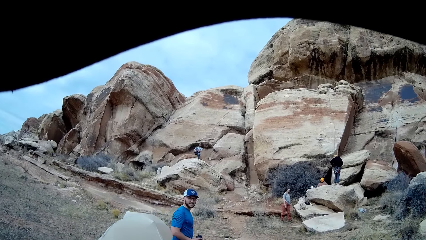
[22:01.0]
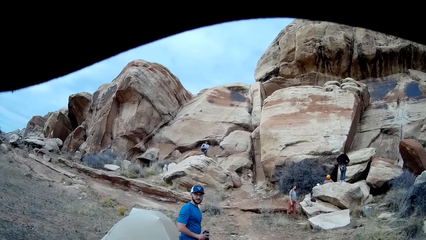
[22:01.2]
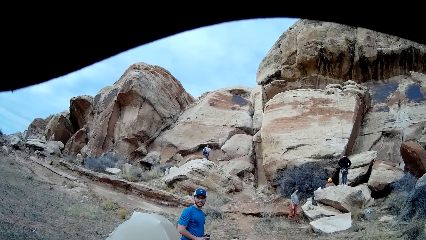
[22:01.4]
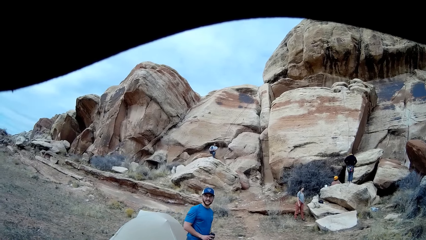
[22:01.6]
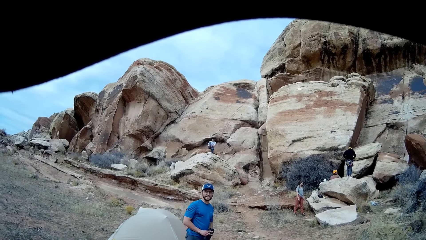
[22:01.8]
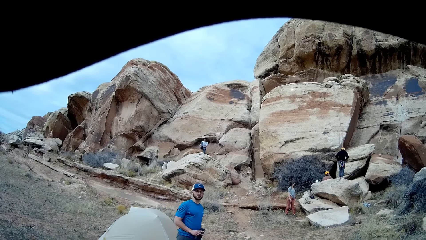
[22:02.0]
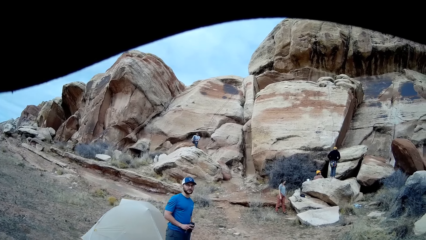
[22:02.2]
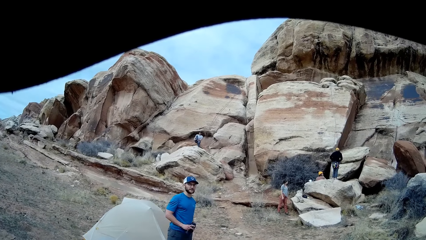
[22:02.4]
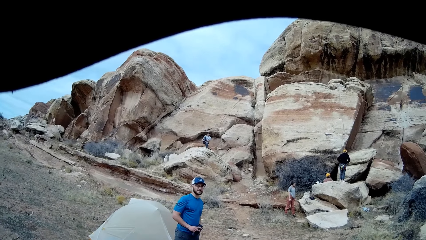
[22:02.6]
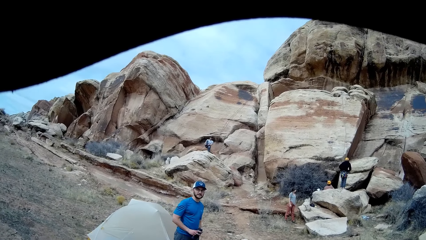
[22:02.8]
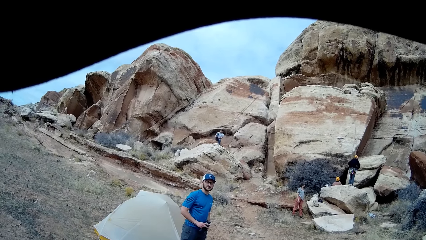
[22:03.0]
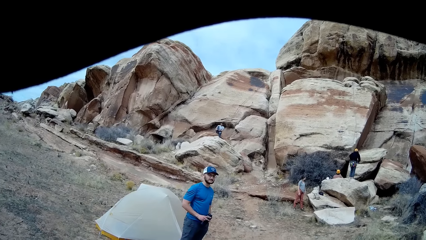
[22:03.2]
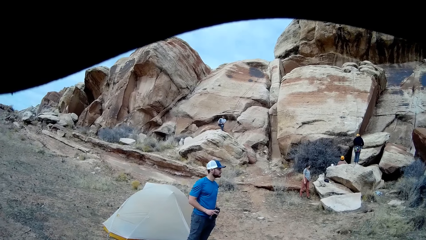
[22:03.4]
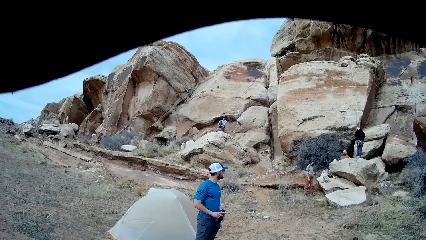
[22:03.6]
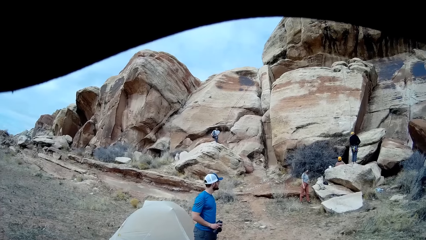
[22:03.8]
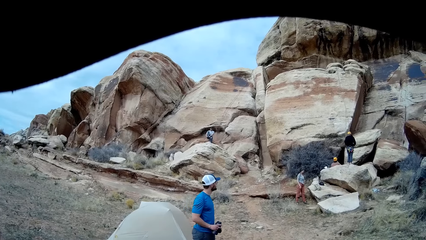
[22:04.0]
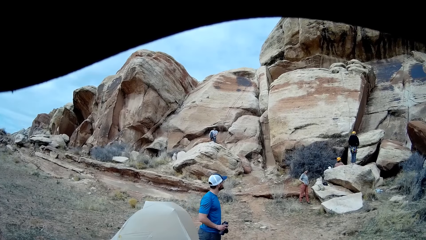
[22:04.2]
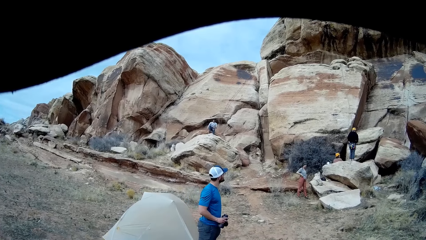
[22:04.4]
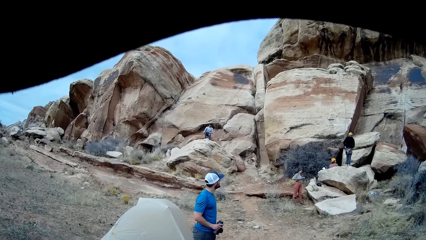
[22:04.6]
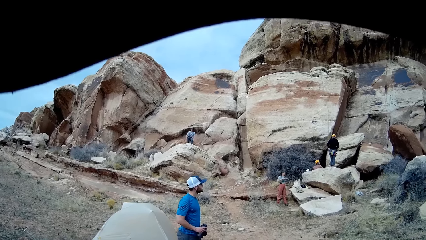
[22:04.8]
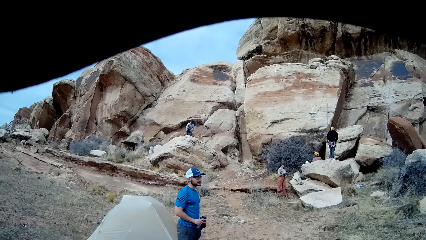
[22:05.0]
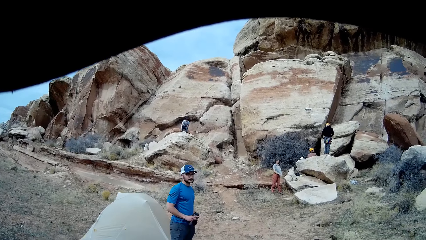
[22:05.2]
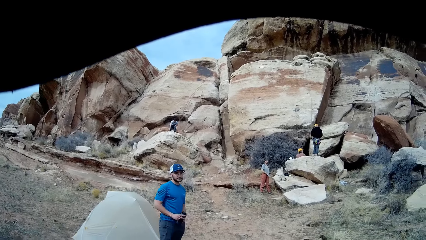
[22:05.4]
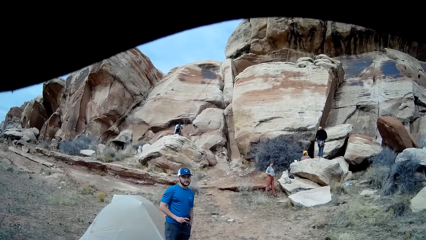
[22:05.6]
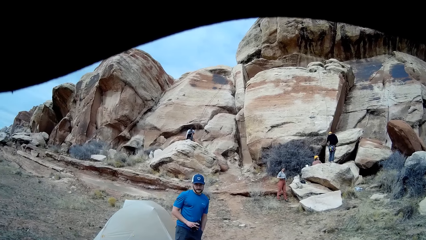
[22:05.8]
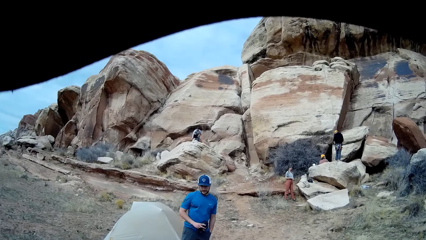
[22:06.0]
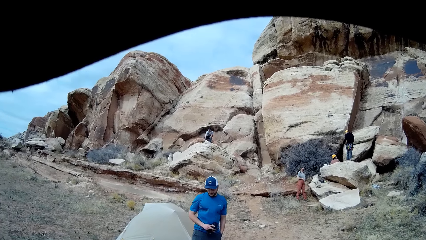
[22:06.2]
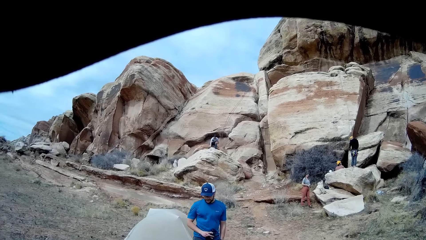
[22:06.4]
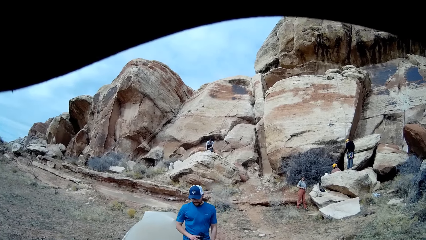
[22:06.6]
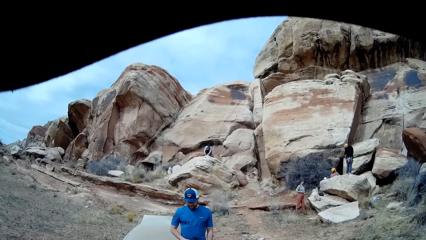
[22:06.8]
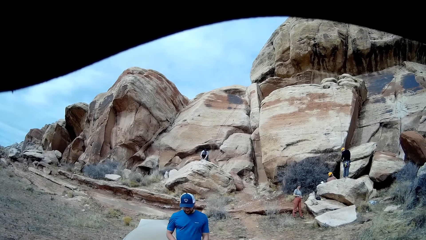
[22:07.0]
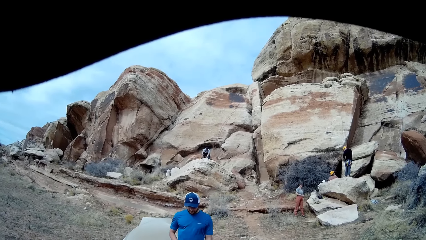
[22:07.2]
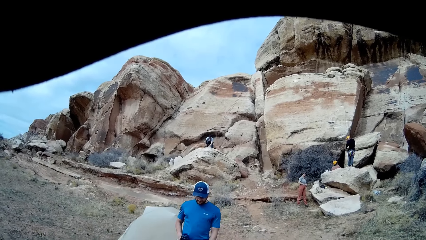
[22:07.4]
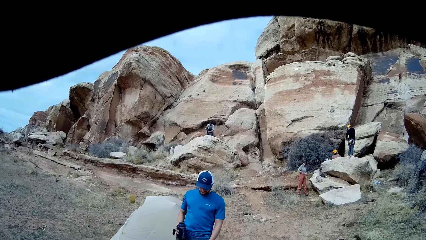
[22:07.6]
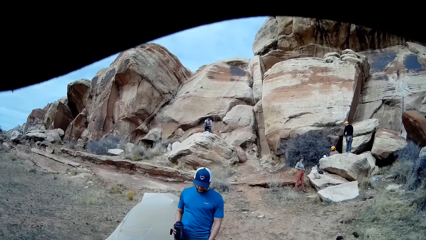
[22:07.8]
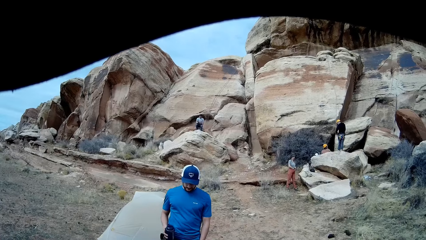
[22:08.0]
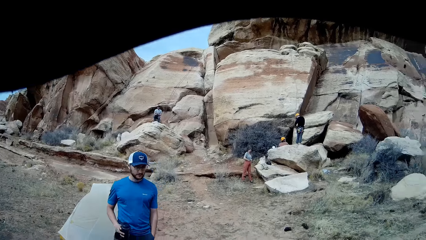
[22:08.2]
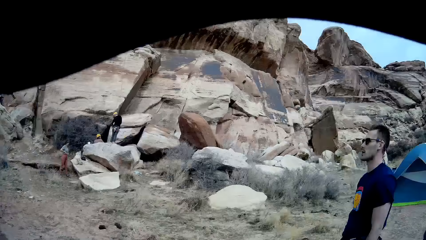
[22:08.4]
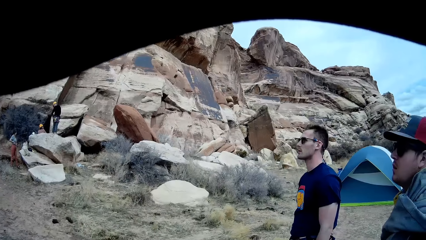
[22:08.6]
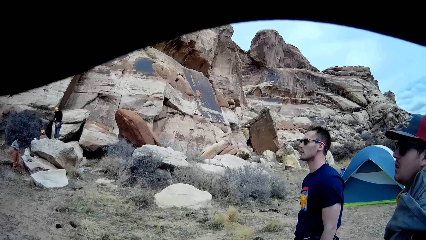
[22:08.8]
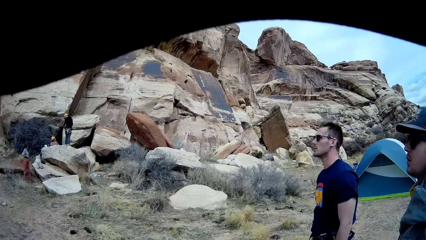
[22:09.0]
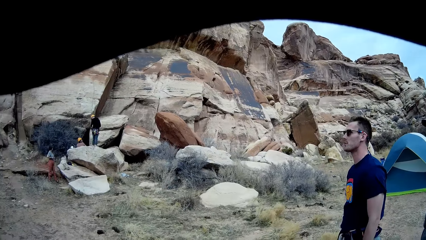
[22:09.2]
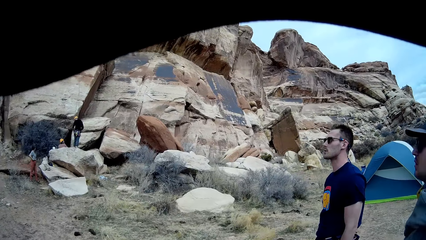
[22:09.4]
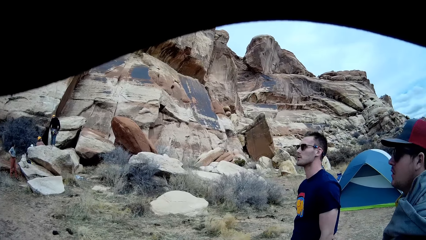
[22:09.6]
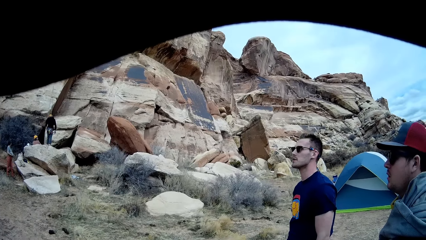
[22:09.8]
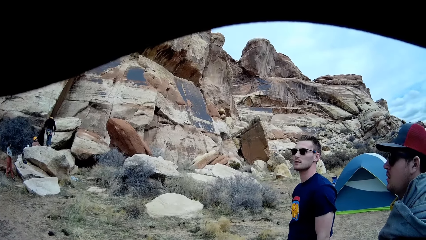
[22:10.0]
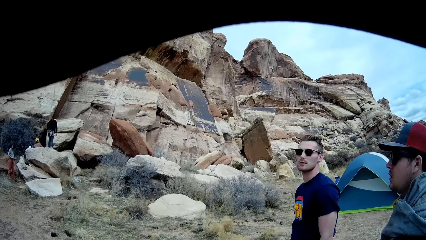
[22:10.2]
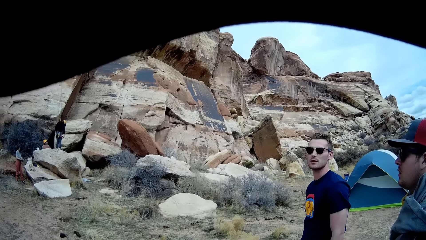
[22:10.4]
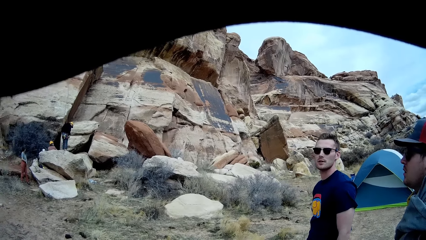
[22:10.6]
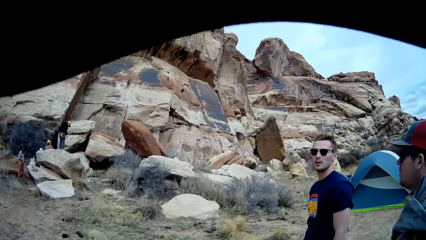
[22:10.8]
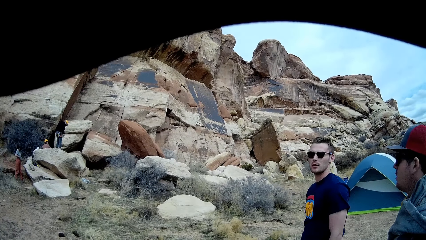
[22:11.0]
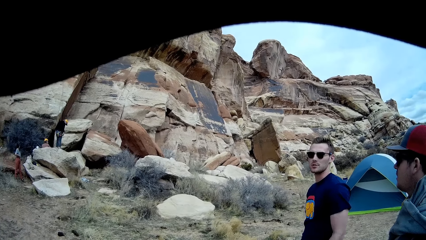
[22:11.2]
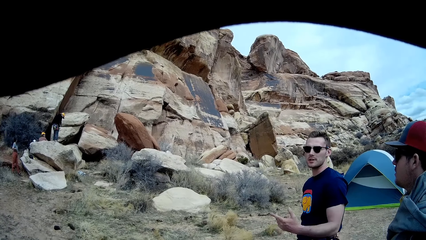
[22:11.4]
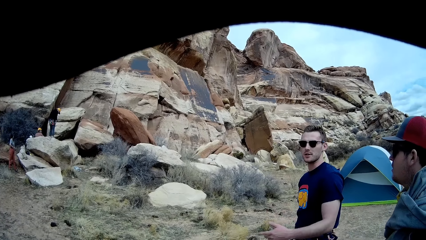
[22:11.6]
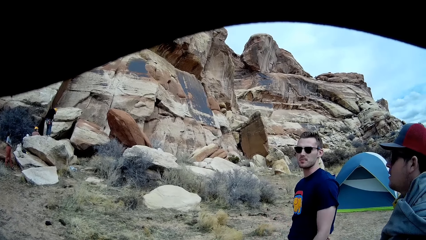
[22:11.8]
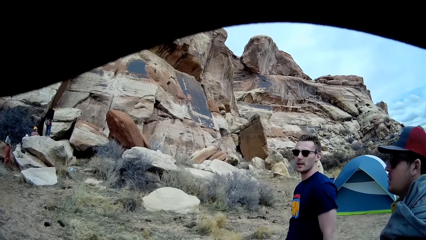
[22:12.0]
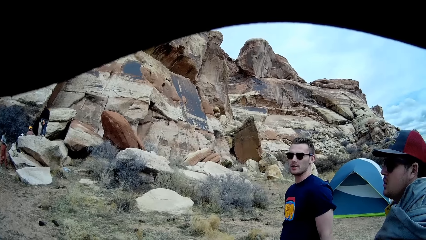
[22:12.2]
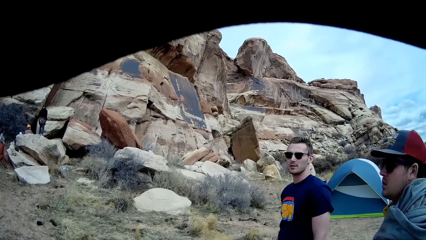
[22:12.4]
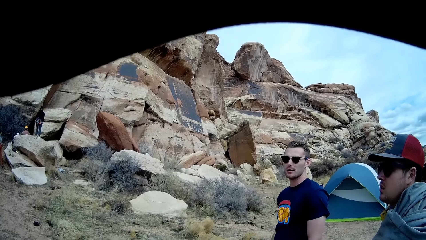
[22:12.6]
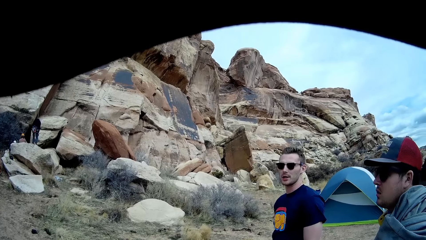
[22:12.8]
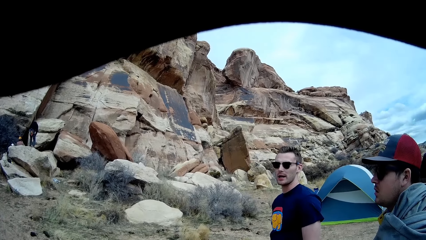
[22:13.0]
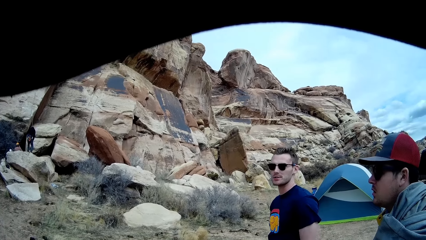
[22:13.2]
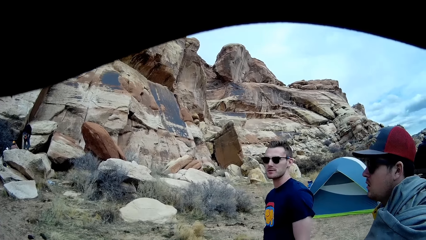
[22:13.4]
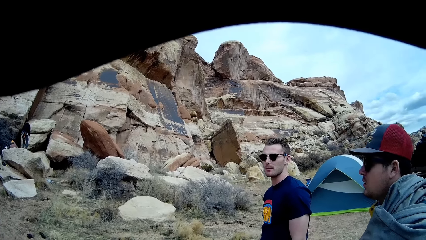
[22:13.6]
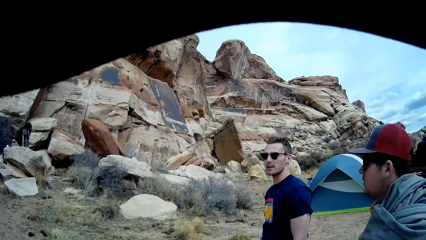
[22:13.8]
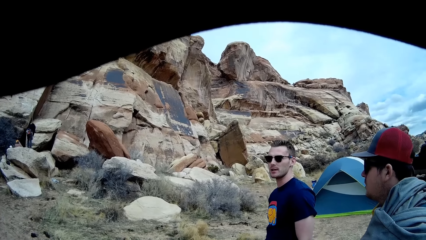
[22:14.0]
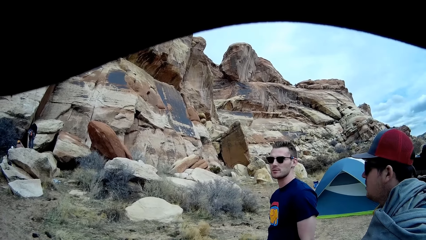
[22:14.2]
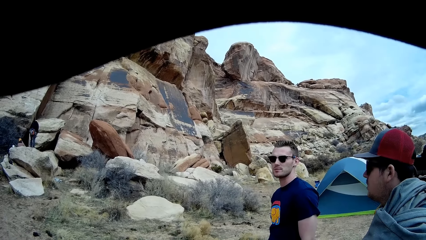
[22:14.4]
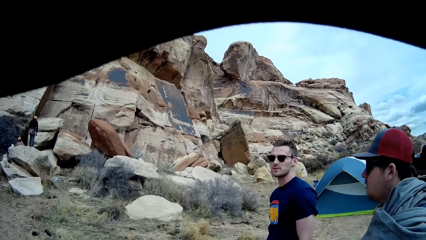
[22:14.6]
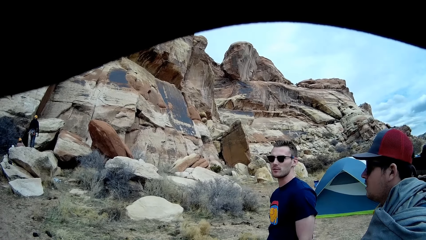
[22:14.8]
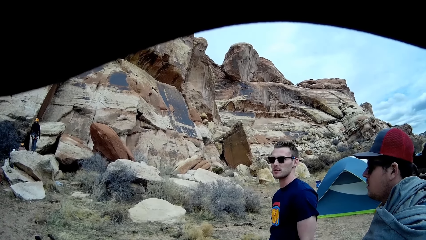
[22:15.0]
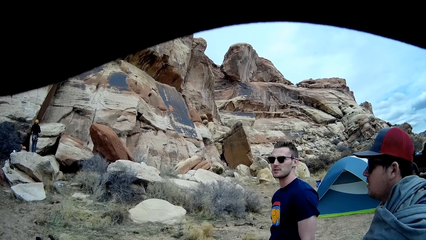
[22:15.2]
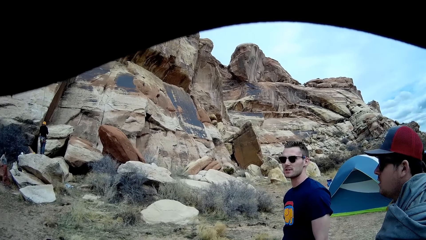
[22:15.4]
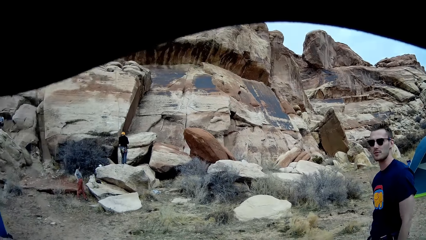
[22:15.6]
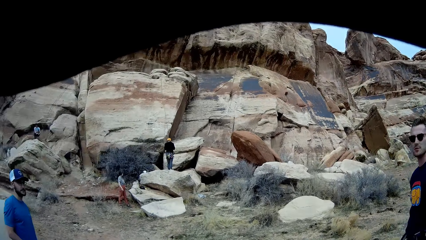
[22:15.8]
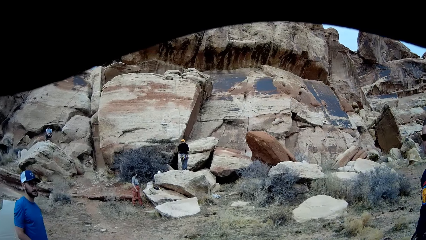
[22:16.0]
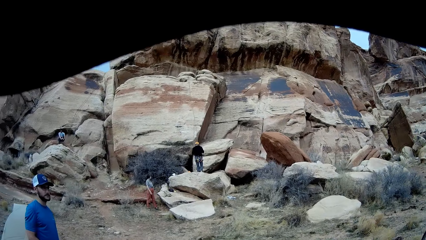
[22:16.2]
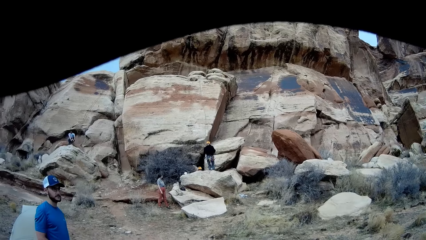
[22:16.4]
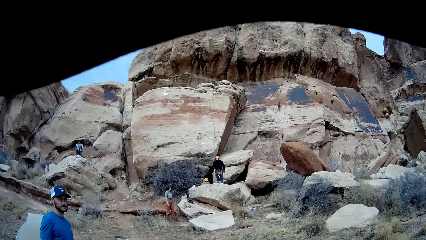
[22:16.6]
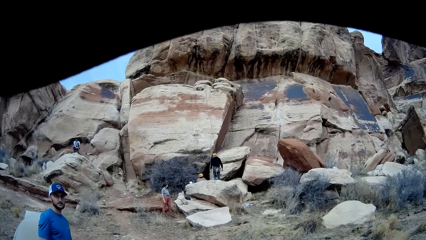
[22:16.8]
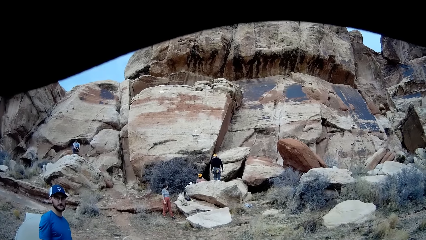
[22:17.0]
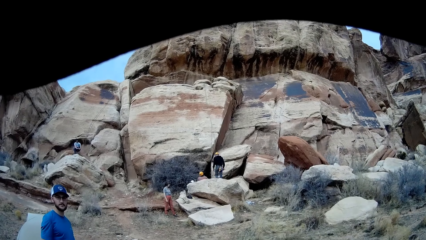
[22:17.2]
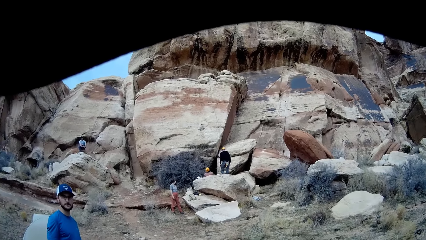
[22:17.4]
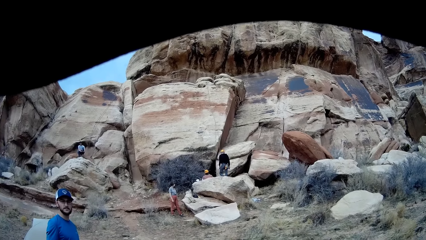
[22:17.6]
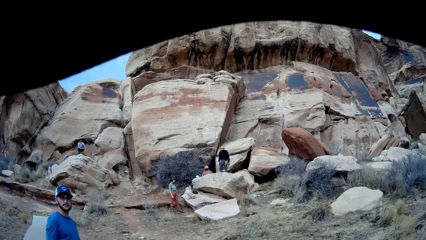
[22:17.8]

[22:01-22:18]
A man lowers his leg. A person lifts the t-shirt. The person lowers the t-shirt. The man touches his leg. Another man interacts with the camera wearer. Another man moves a hand. Another man bends down. Another man bends on the other side.
